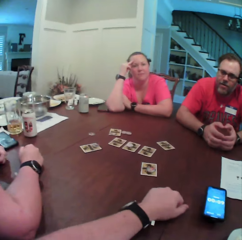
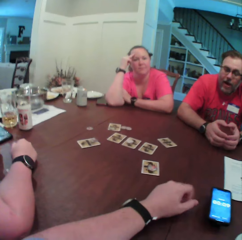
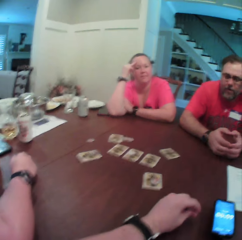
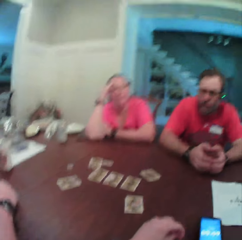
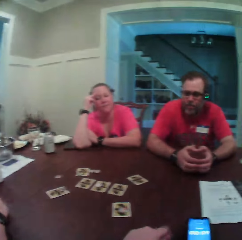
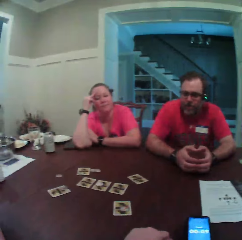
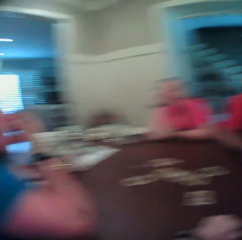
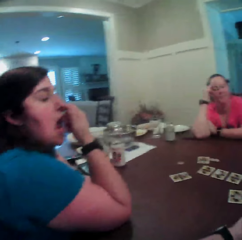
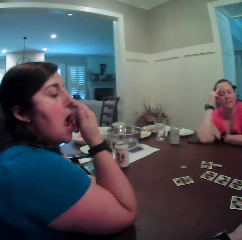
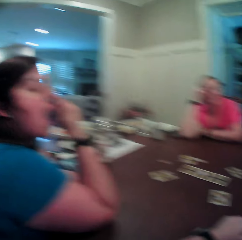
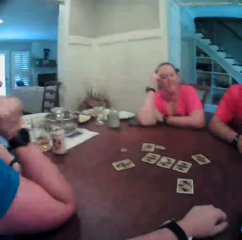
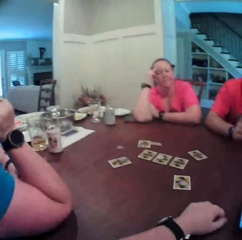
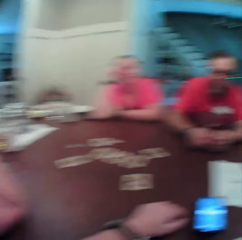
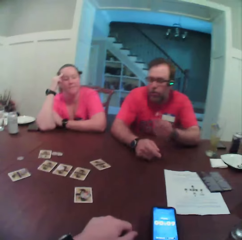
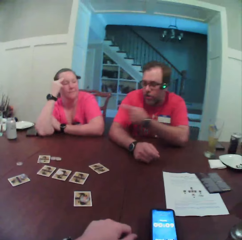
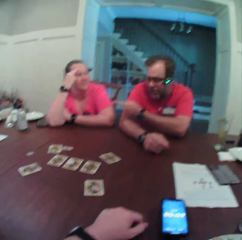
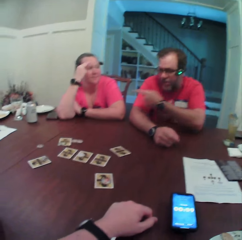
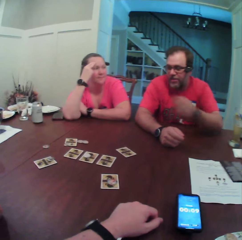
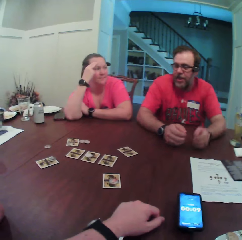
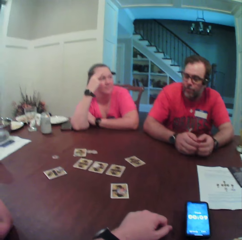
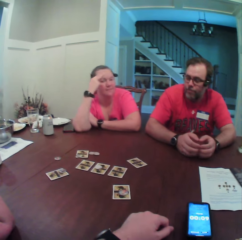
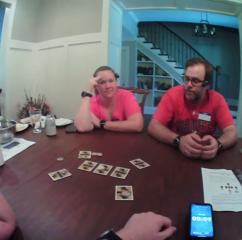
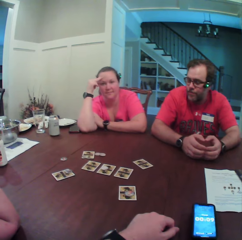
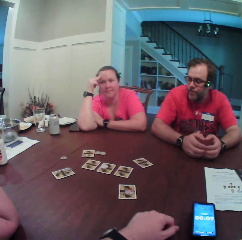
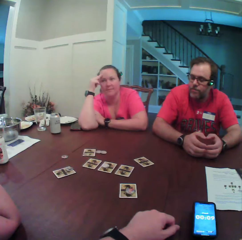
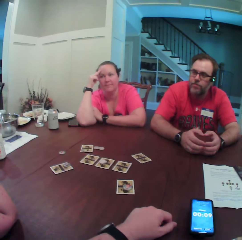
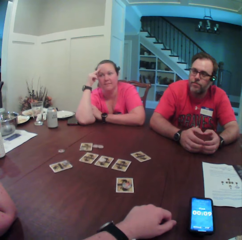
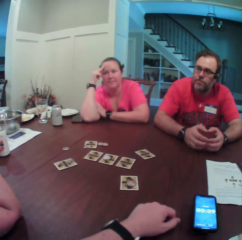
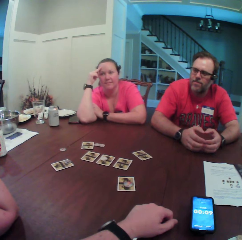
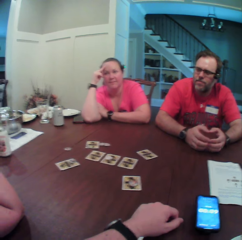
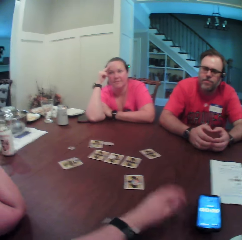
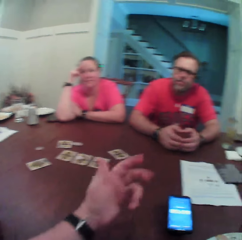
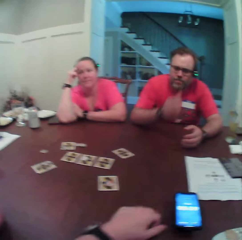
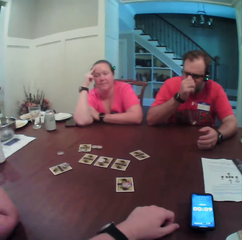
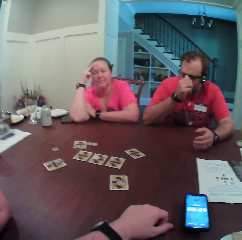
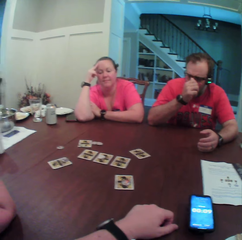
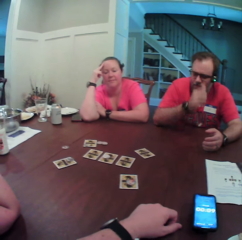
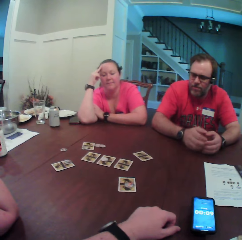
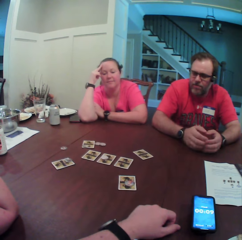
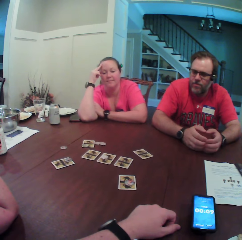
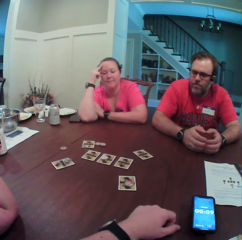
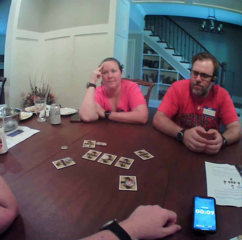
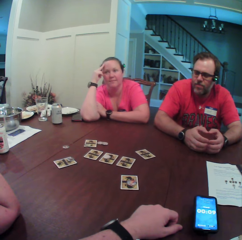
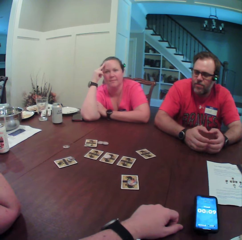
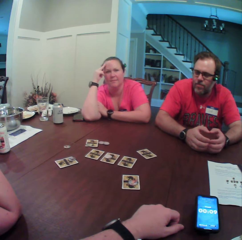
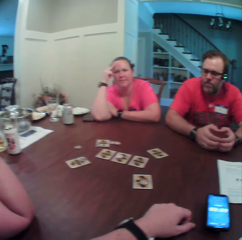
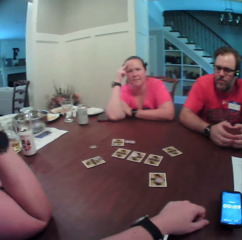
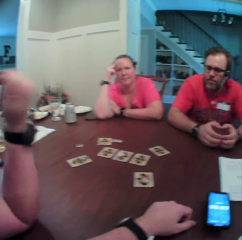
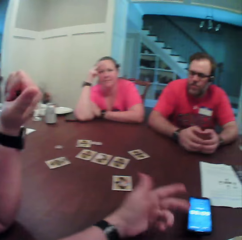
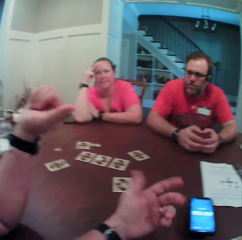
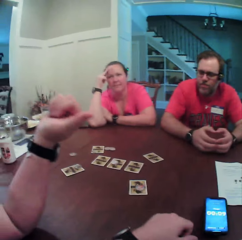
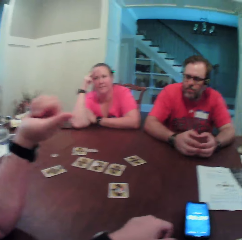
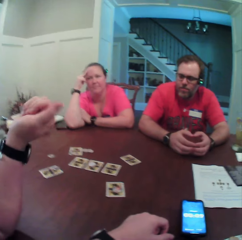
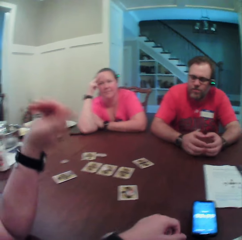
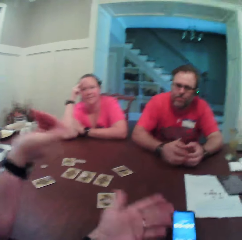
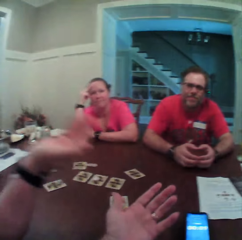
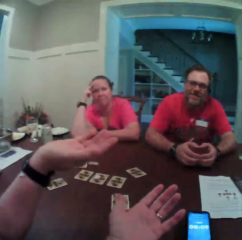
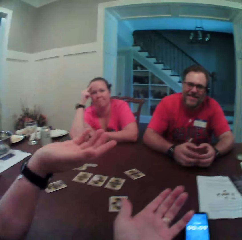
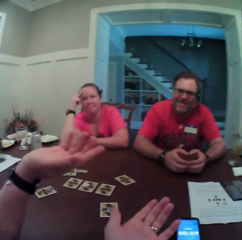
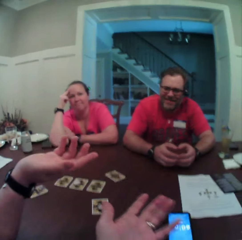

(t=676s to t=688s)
The woman scratches her face with her right hand. The man points with his left hand. The man hits the table with his left hand. The camera wearer gesticulates with his left hand. The man adjusts his glasses with his right hand. The man hits the table with his right hand. The woman gesticulates with her right hand. The camera wearer gesticulates with his right hand.

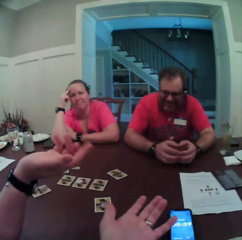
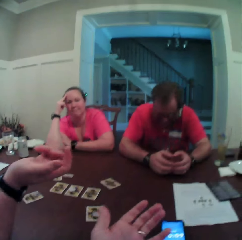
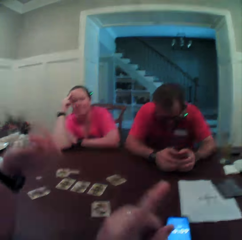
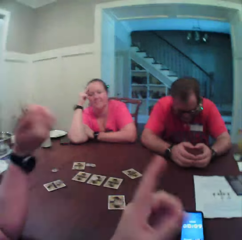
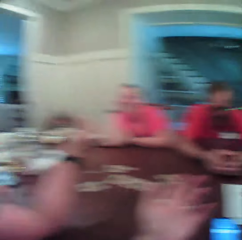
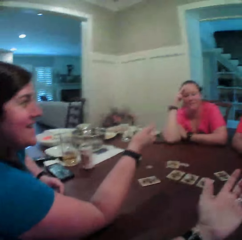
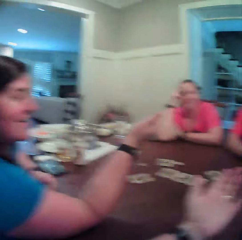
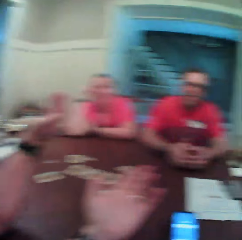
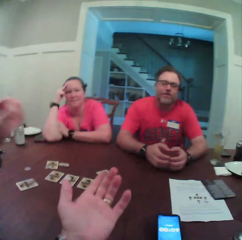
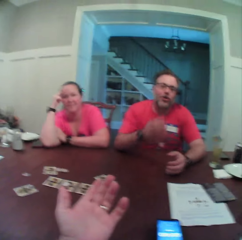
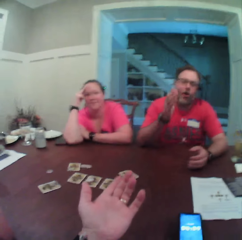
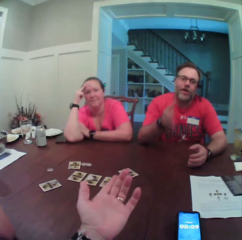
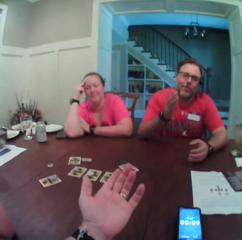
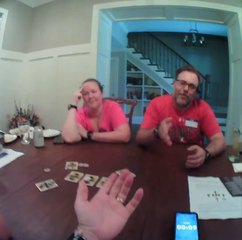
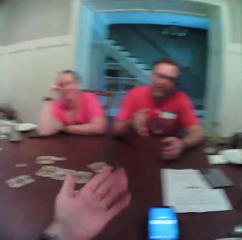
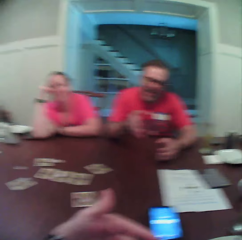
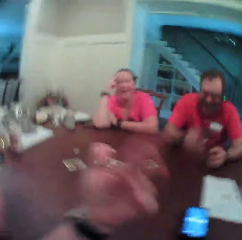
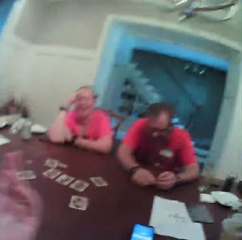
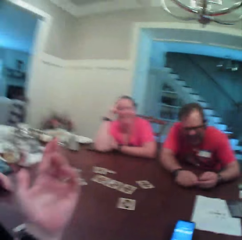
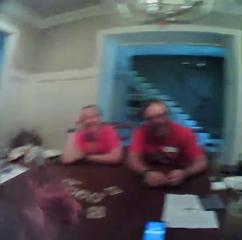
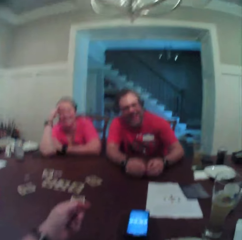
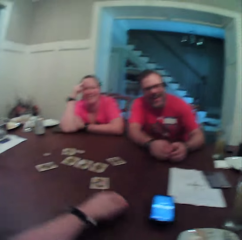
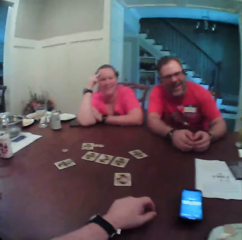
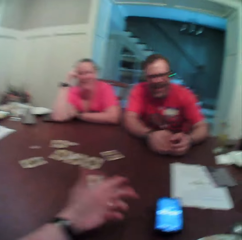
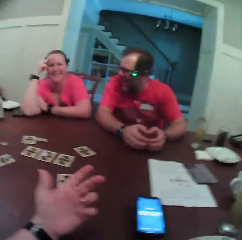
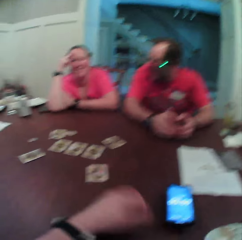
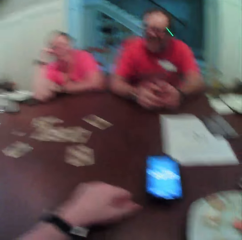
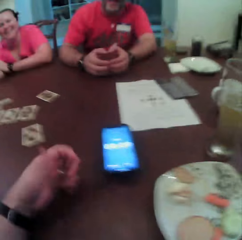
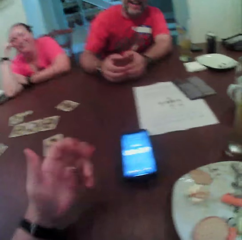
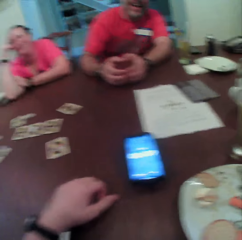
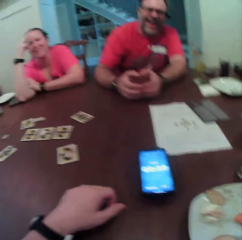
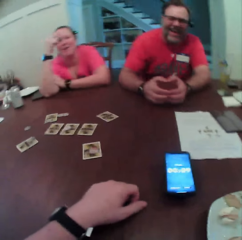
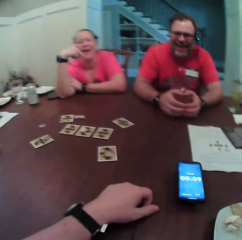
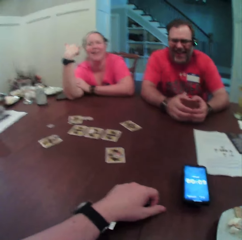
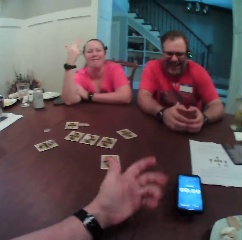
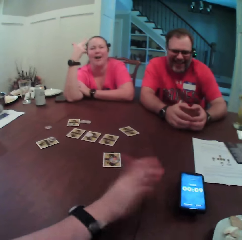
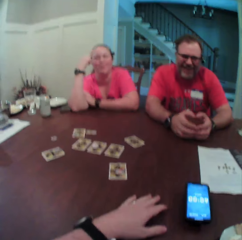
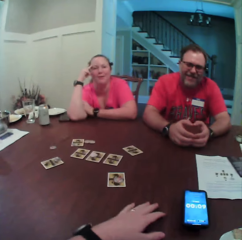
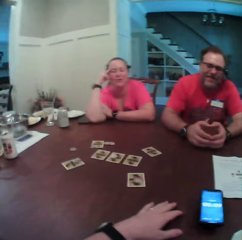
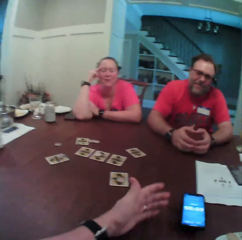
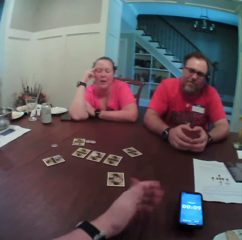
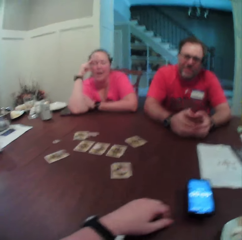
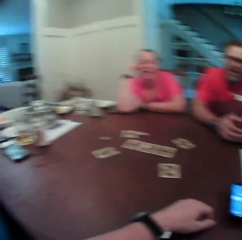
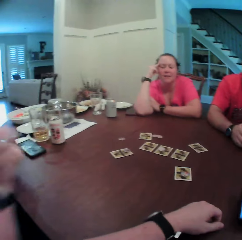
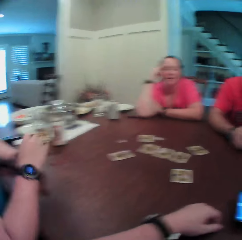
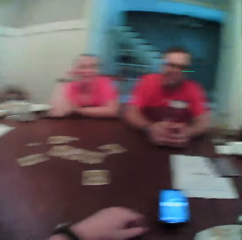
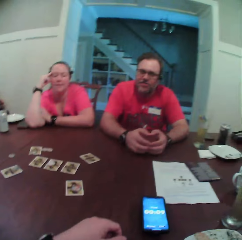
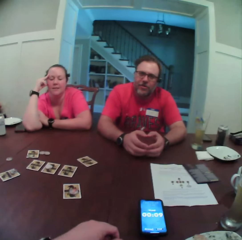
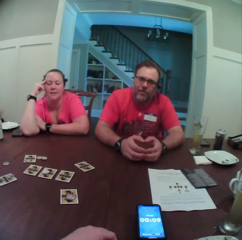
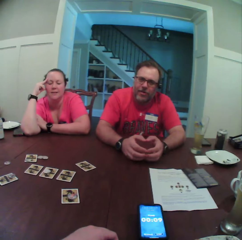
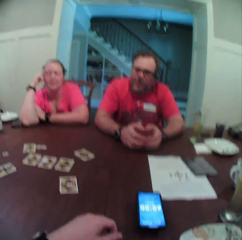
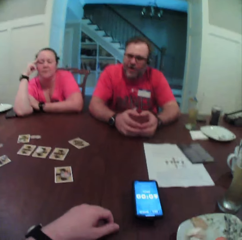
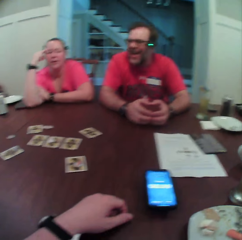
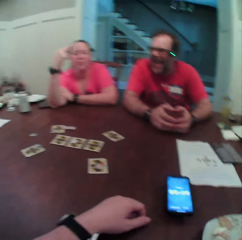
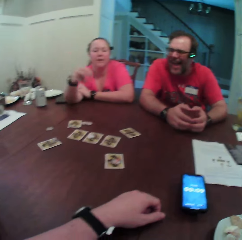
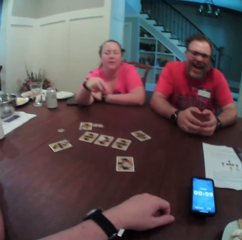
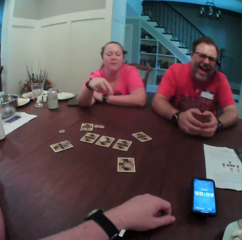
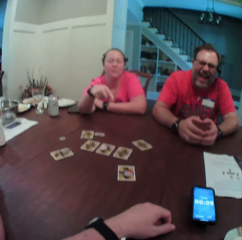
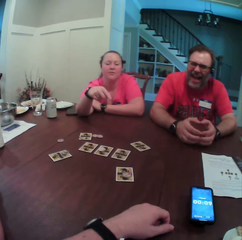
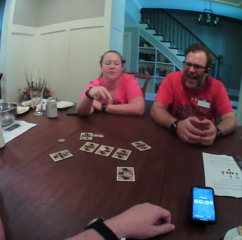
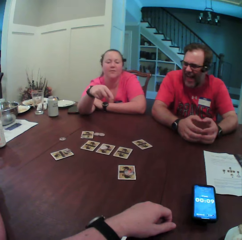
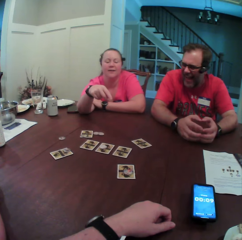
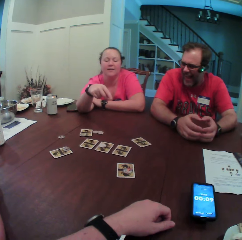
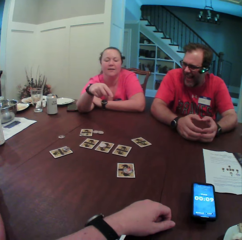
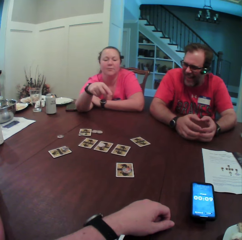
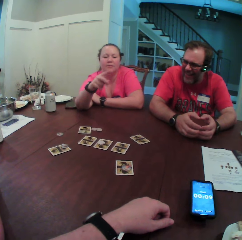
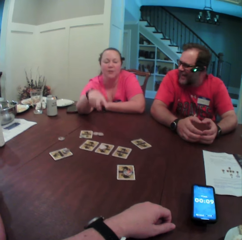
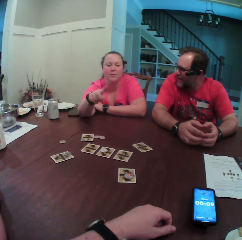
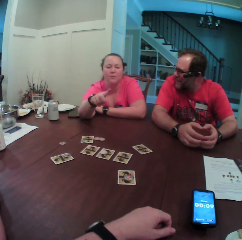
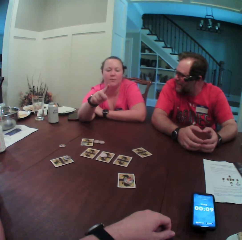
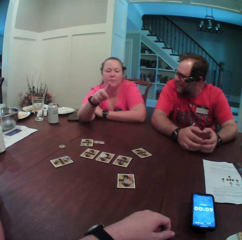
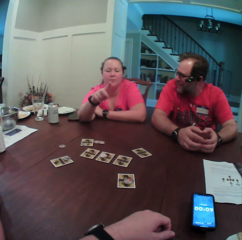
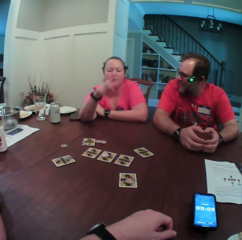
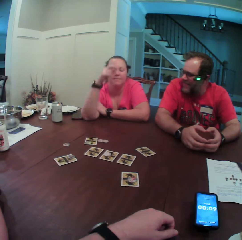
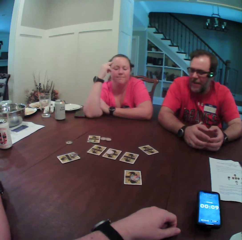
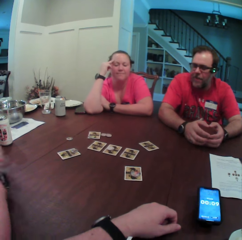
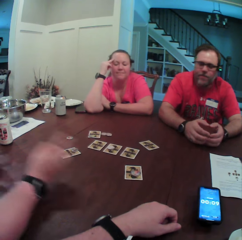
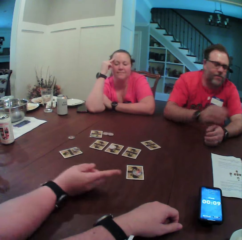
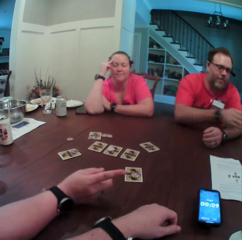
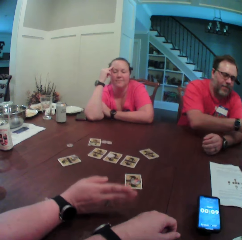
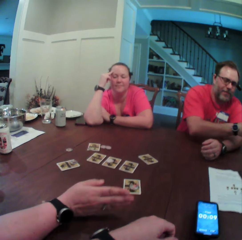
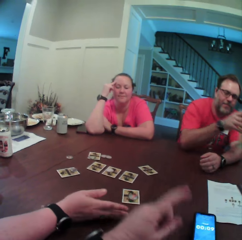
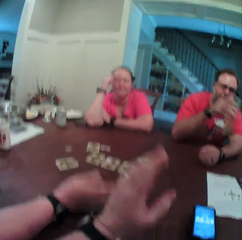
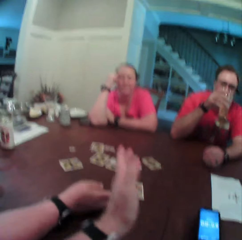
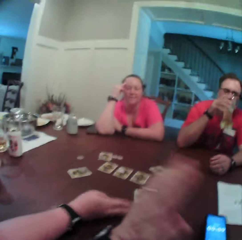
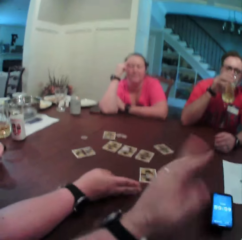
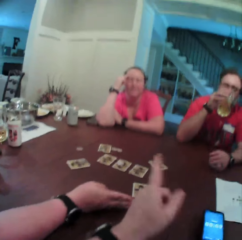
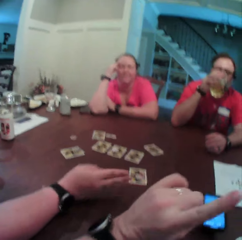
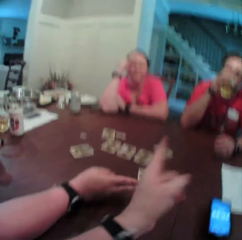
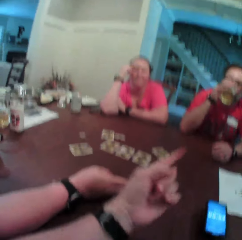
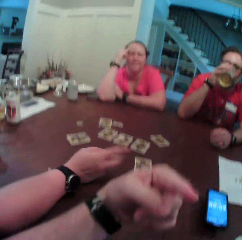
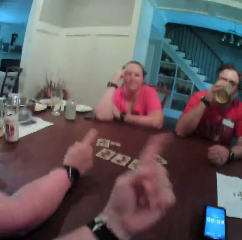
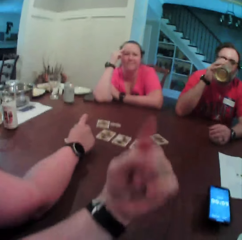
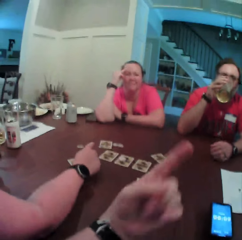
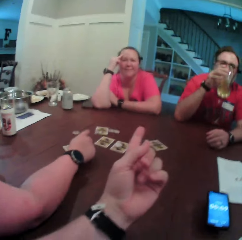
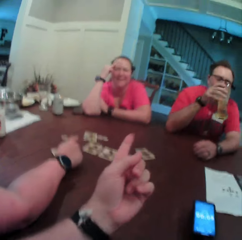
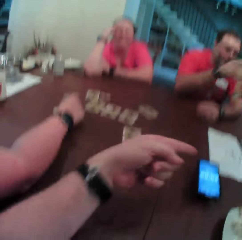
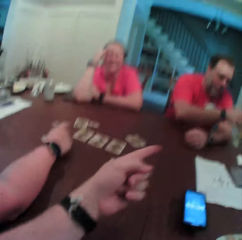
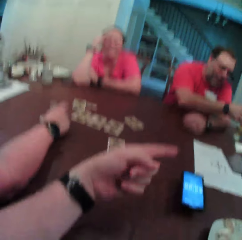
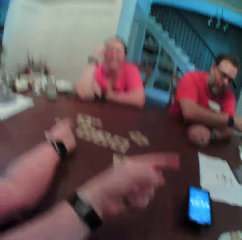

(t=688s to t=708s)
The camera wearer moves the left hand up and down. The man points to the camera wearer with his right hand. The camera wearer gesticulates with his left hand. The woman gesticulates with her right hand. The camera wearer gesticulates with his left hand. Another woman places both of her hands on the table. The first woman converses with the group of people, points at the table with her right hand, gesticulates with her right hand and points her right hand. The man stretches his right hand and lifts a glass of drink with his right hand. The camera wearer gesticulates with his left hand. The other woman gesticulates with her right hand.
